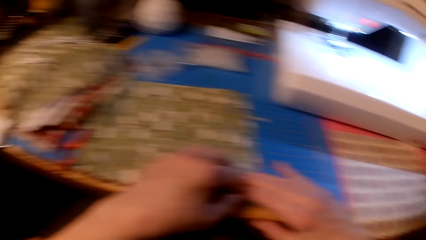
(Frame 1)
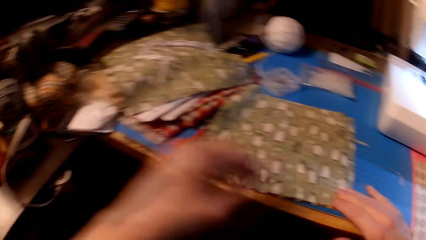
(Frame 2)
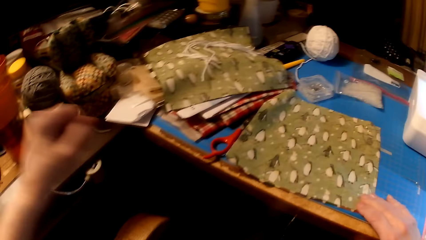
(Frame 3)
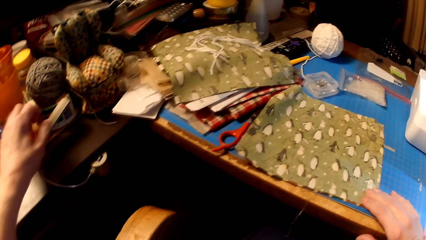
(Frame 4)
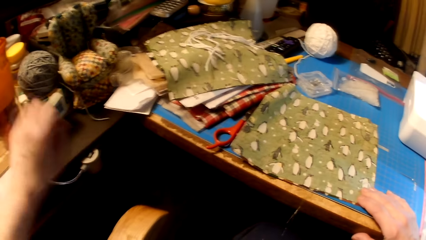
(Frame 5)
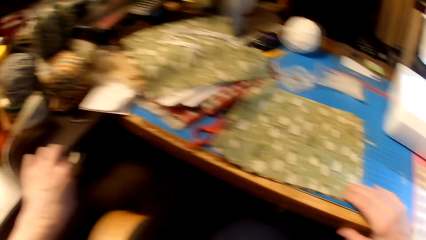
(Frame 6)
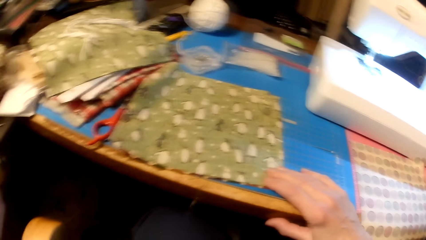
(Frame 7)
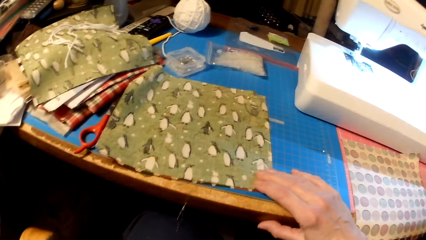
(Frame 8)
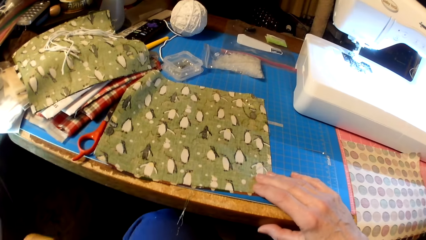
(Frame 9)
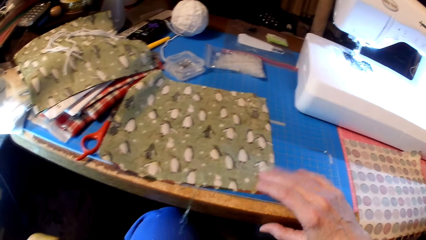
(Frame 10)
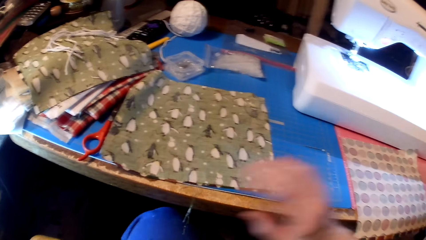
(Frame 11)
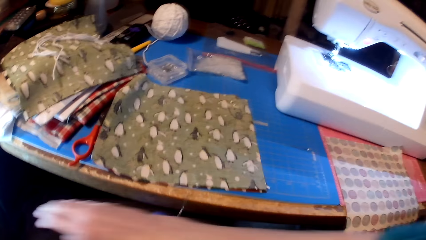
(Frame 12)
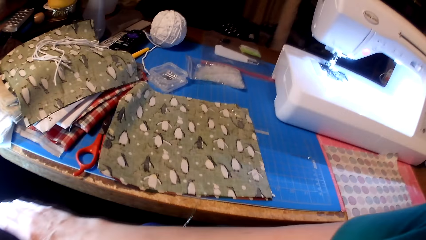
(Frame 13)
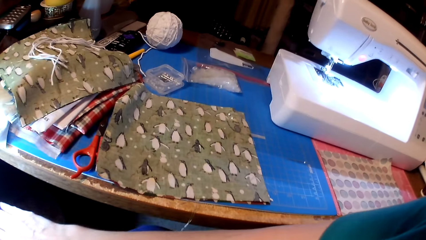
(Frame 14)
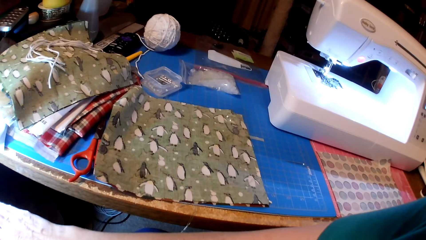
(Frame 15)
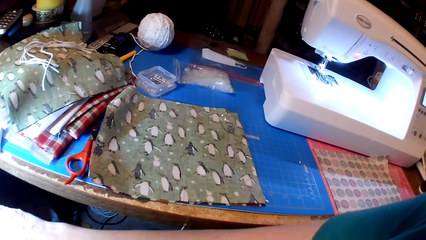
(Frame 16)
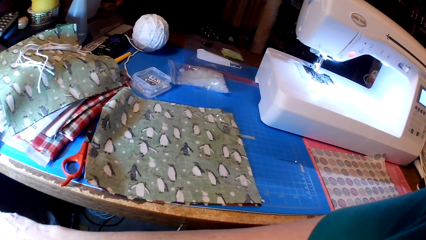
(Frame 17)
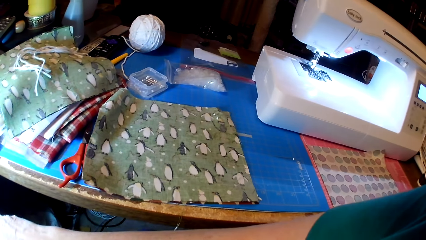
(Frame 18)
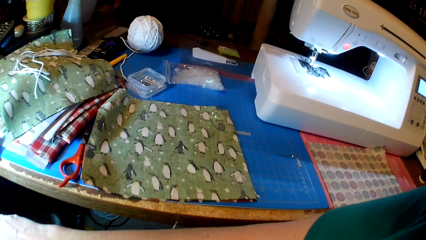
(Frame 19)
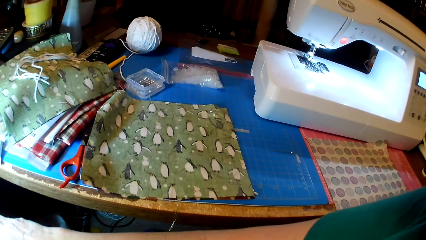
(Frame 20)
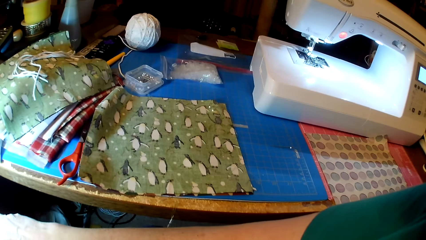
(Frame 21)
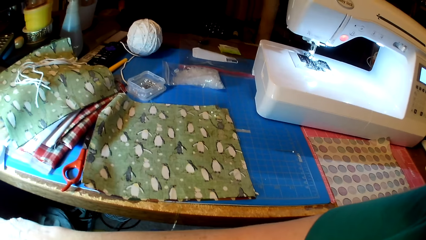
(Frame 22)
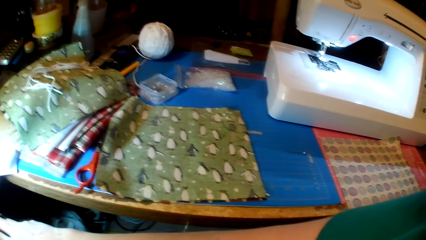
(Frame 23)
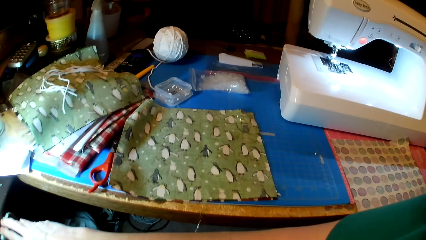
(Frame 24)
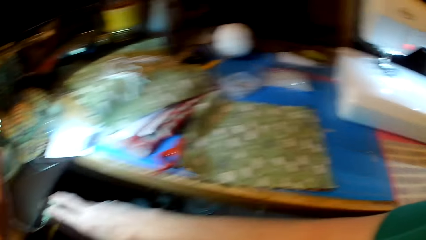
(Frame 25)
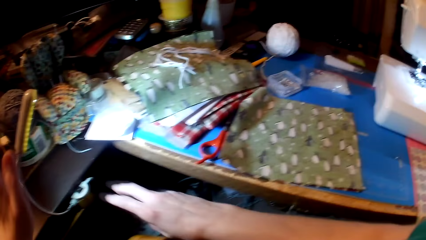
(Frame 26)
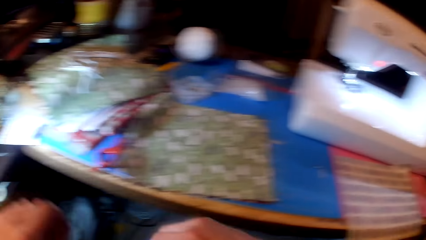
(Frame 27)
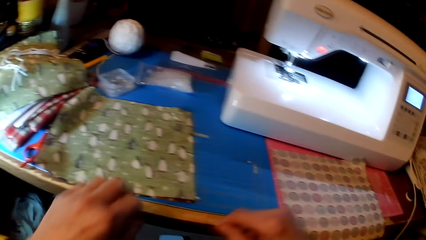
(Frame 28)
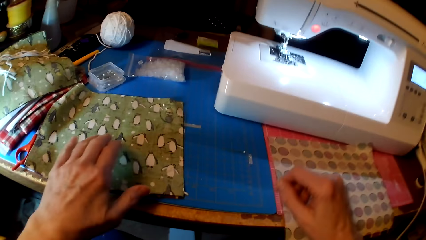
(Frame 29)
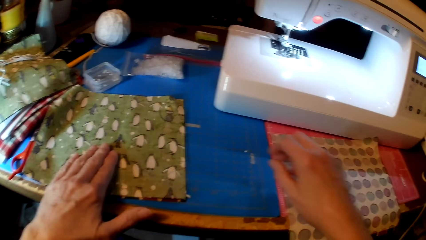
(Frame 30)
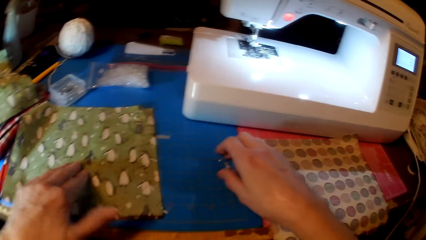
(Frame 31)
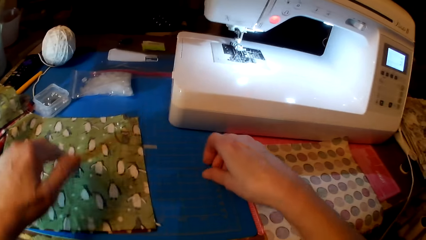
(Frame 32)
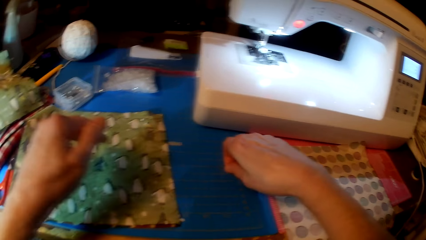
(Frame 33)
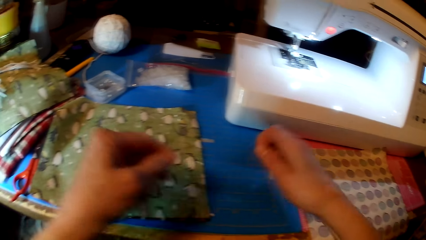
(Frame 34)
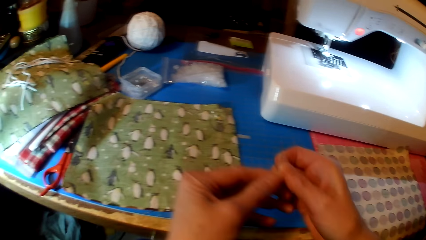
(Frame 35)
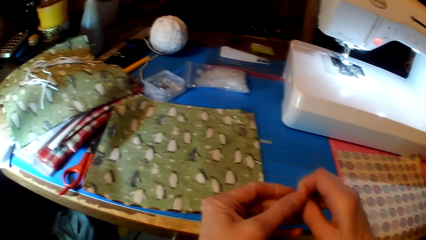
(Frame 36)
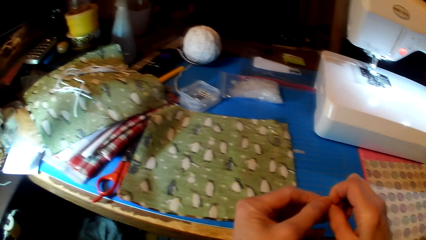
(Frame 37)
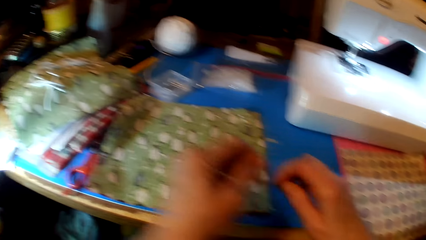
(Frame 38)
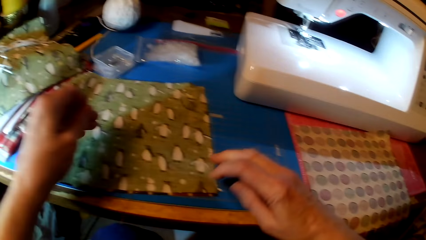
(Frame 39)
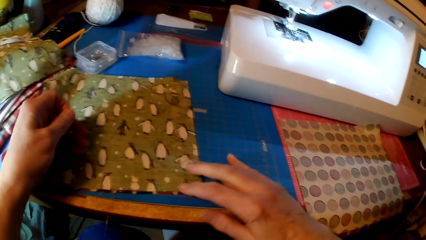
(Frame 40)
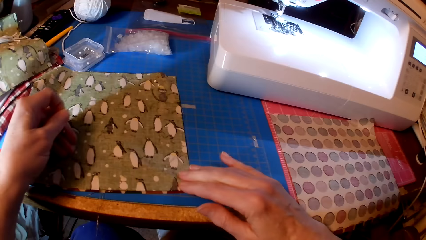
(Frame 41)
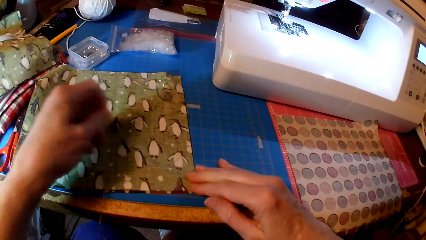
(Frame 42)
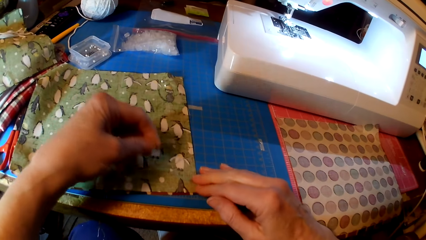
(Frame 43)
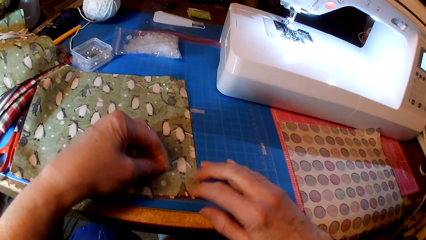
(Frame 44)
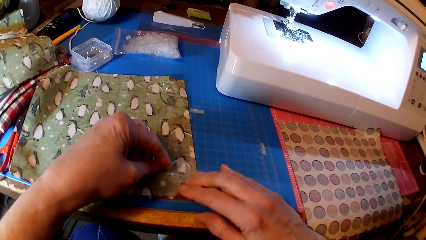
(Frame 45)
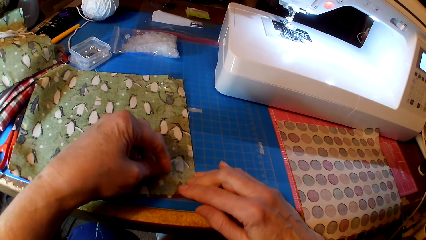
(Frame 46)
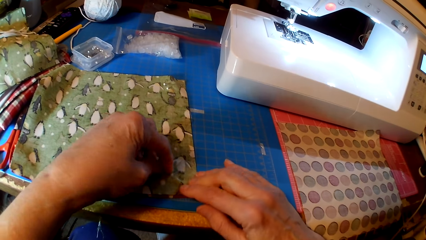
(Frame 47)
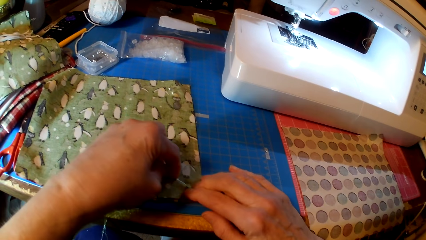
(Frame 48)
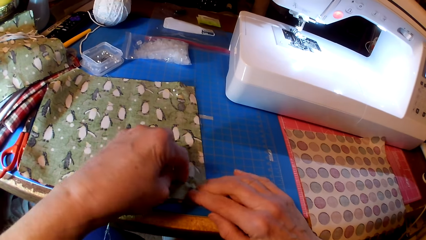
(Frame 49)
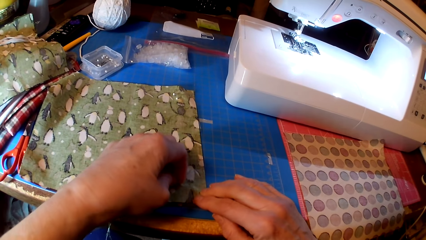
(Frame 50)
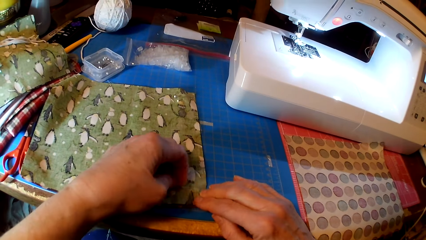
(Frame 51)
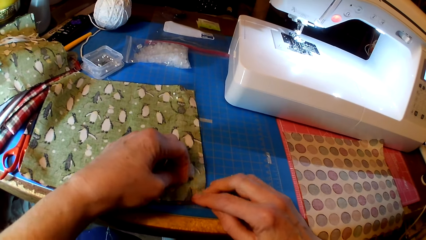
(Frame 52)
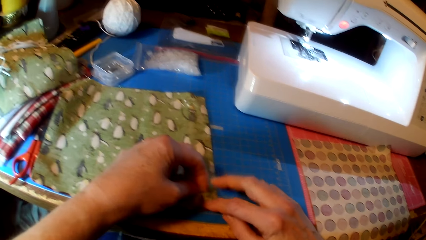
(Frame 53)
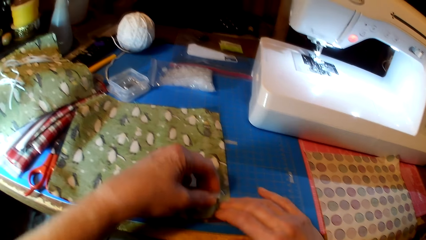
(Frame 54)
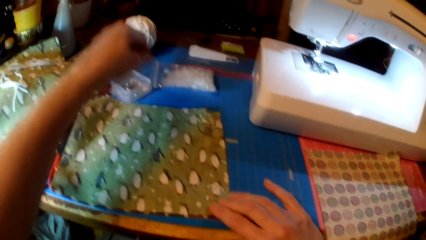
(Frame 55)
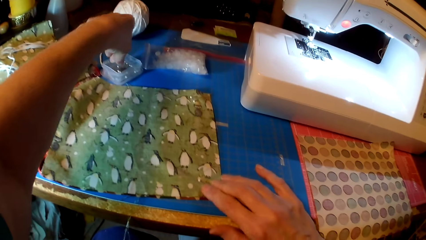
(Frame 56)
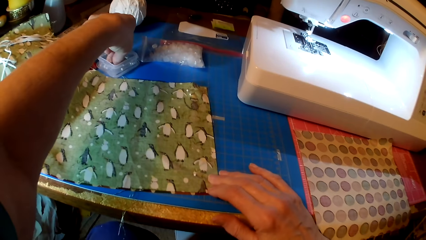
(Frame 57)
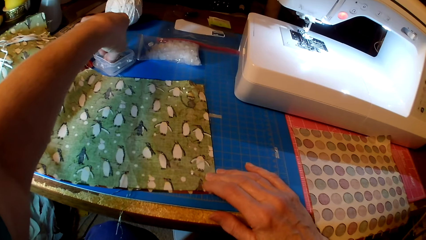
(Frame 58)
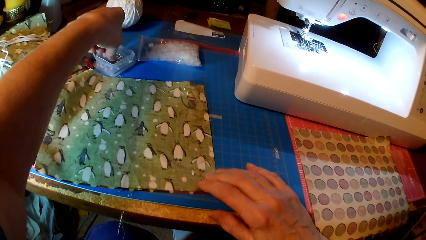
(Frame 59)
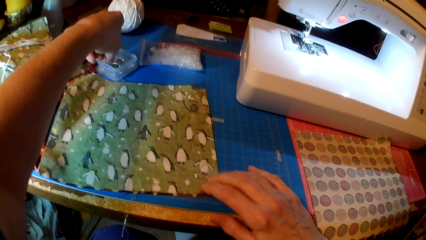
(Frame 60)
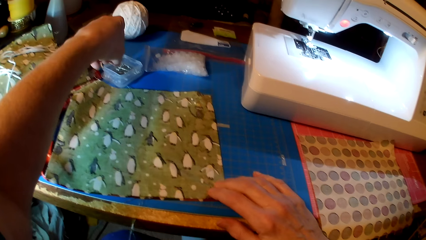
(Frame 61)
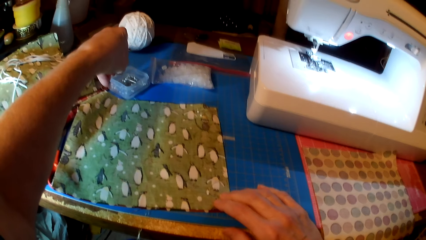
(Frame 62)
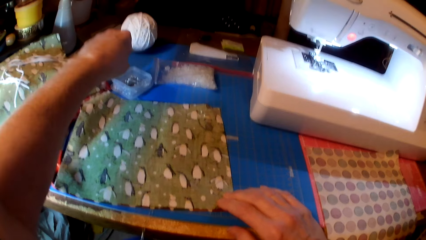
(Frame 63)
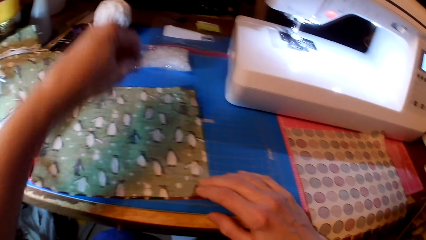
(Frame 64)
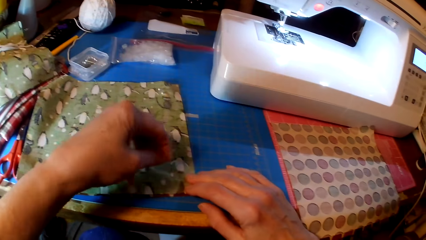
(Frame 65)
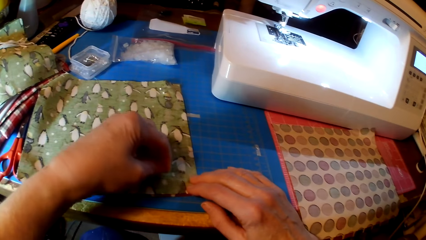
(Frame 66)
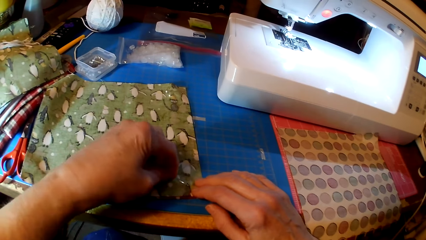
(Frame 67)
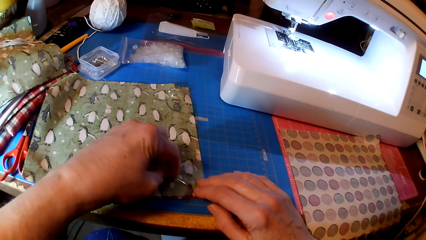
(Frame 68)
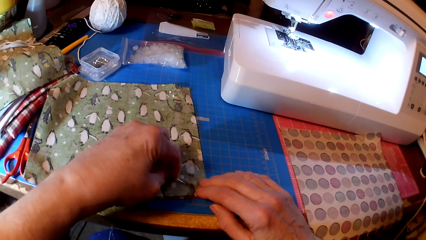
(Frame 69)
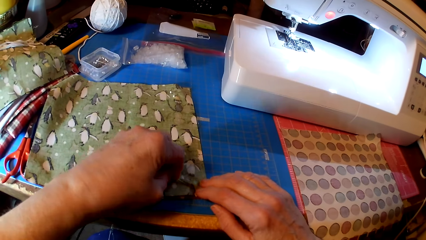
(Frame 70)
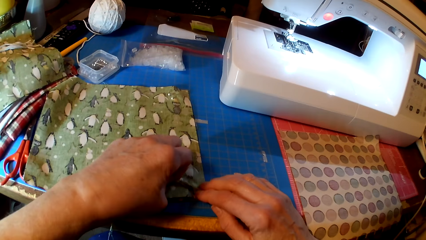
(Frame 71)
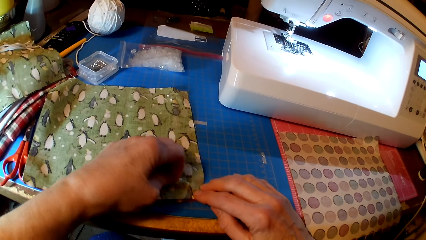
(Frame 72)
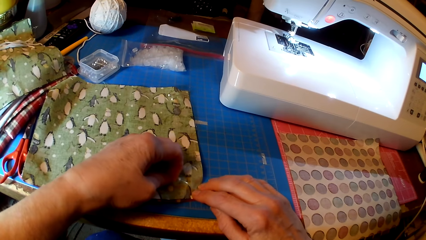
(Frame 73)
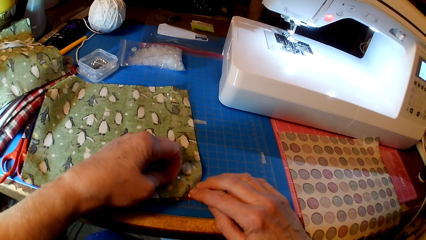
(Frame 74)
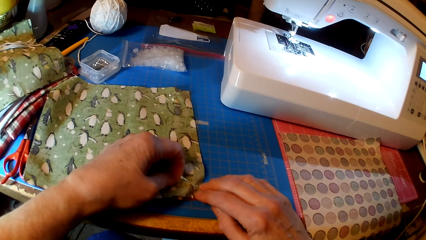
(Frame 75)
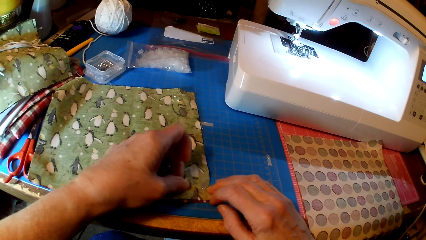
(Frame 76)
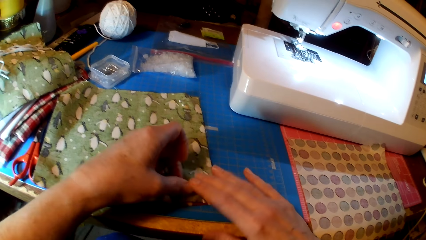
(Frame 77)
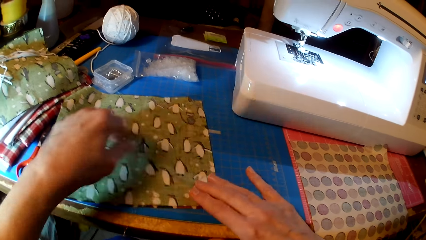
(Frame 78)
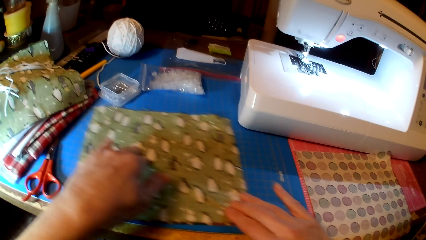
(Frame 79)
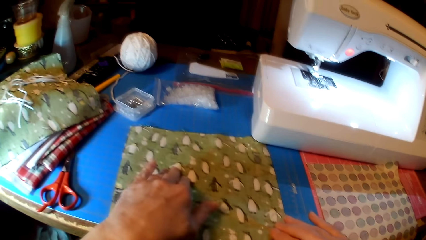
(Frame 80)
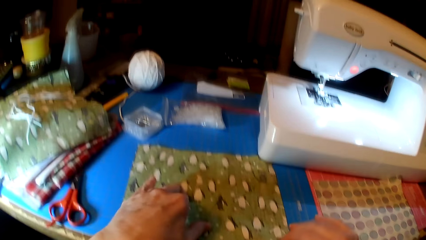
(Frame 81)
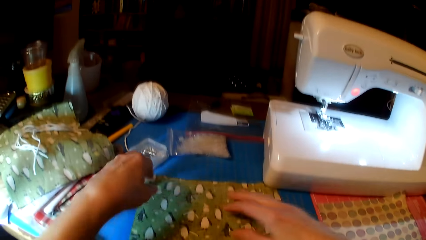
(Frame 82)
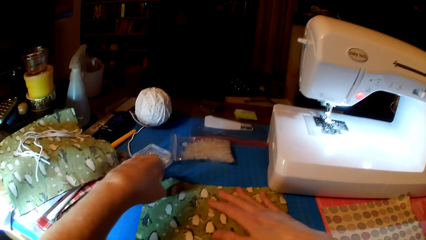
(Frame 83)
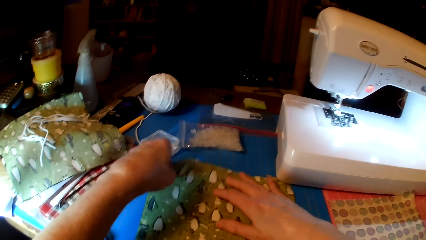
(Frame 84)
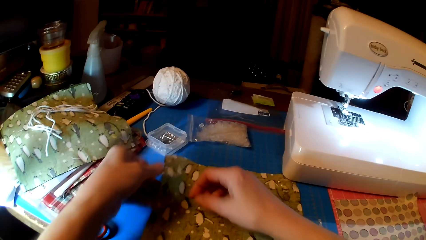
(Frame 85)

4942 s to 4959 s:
The camera wearer switches on the light. They pick the torch. They pick a pin. They pin the fabrics. They pick pins. They pin the fabrics again.
